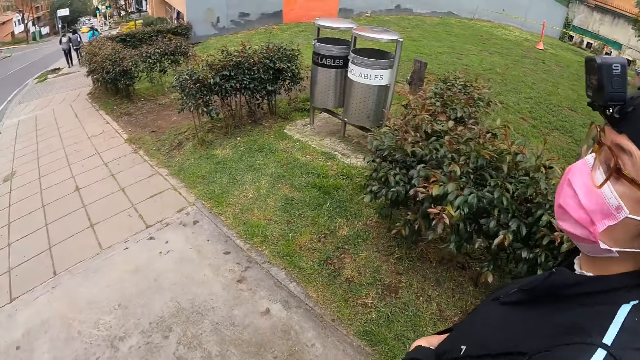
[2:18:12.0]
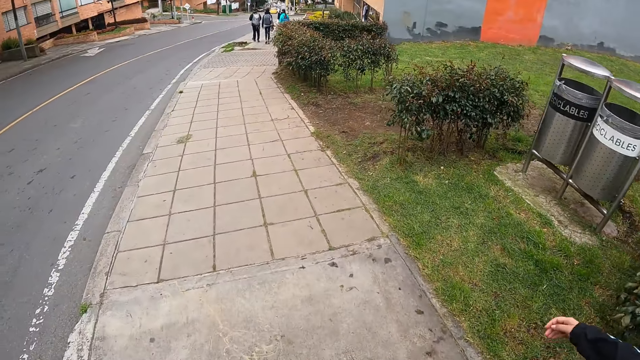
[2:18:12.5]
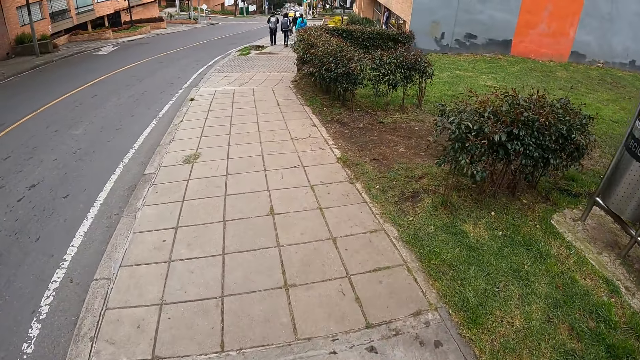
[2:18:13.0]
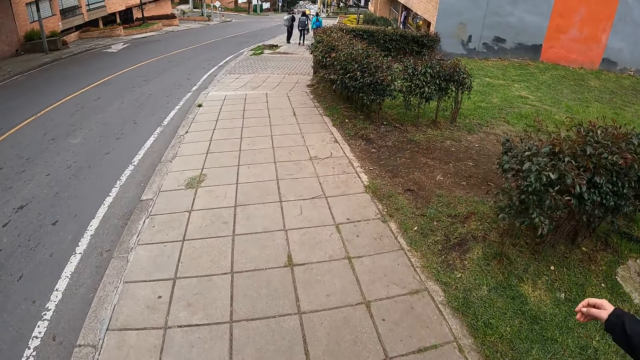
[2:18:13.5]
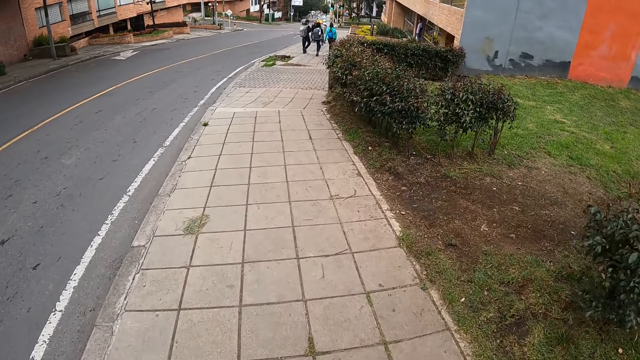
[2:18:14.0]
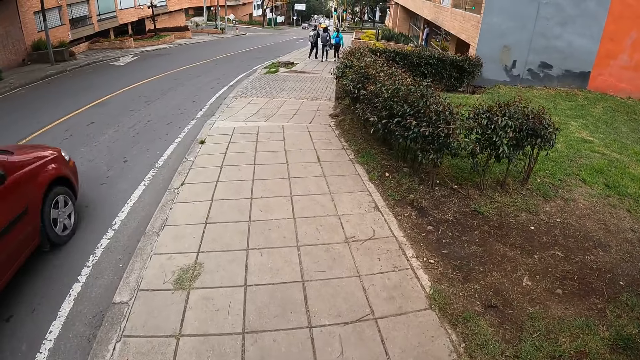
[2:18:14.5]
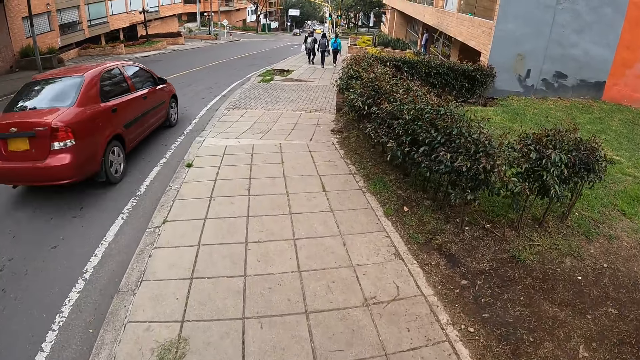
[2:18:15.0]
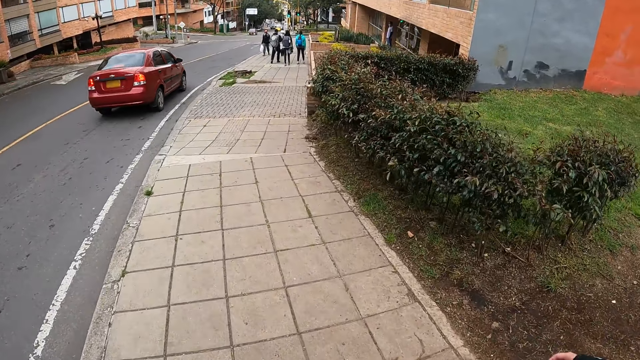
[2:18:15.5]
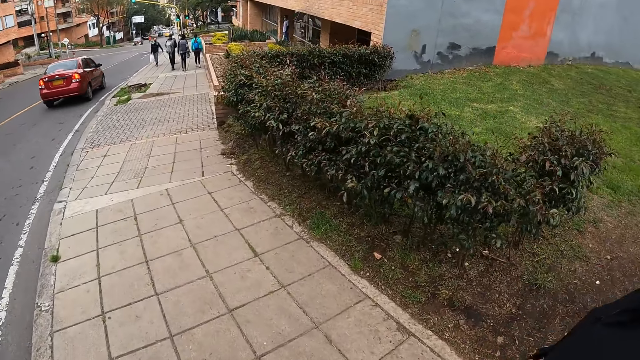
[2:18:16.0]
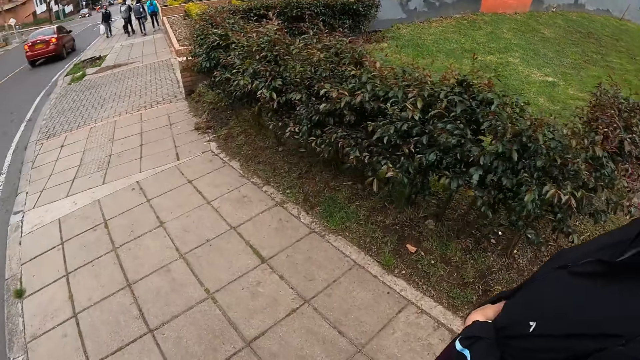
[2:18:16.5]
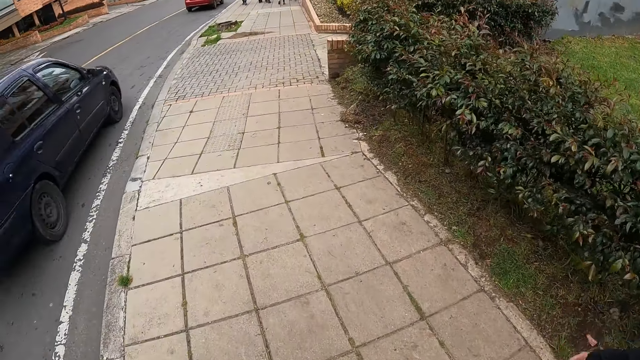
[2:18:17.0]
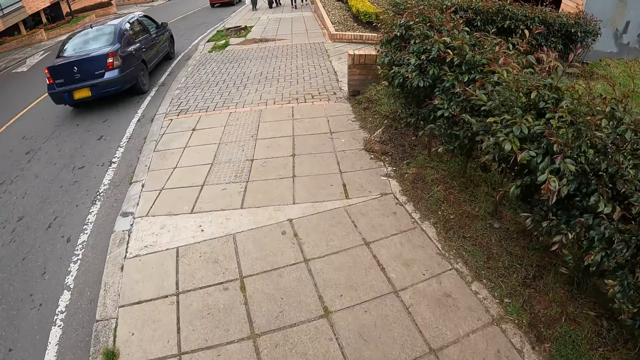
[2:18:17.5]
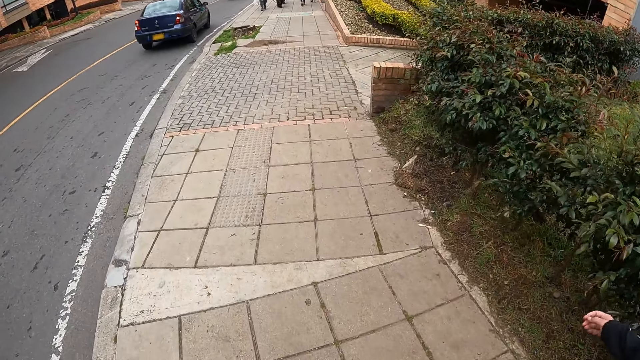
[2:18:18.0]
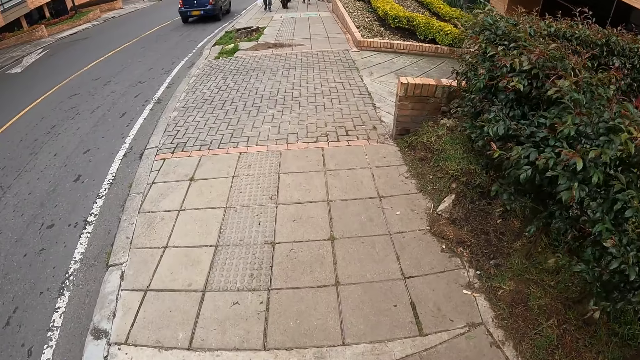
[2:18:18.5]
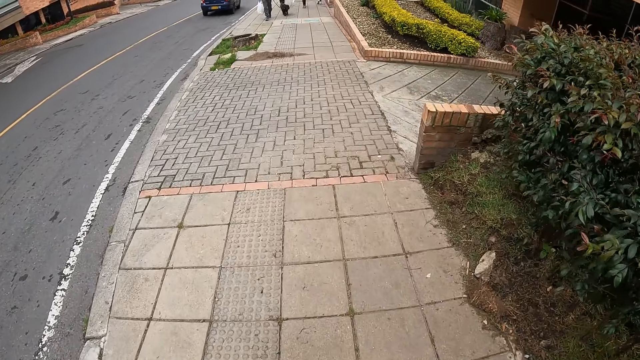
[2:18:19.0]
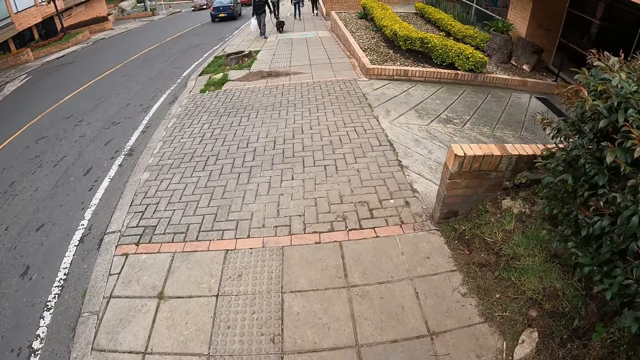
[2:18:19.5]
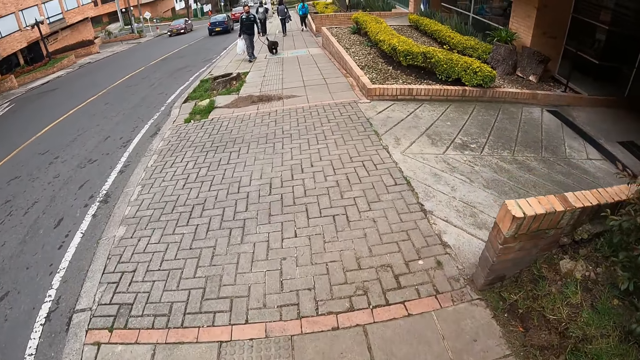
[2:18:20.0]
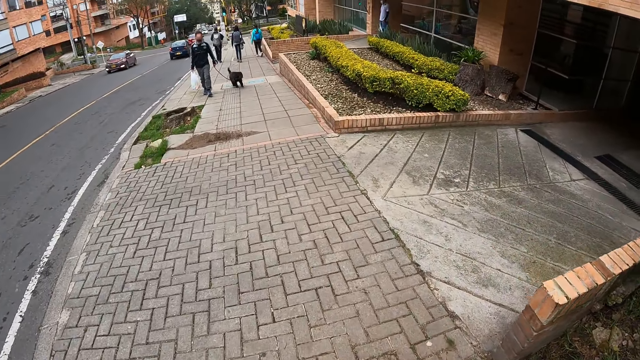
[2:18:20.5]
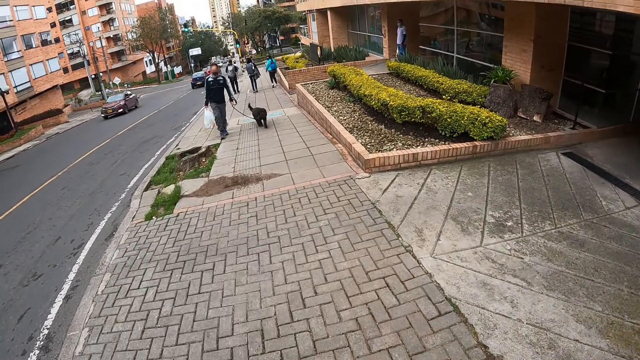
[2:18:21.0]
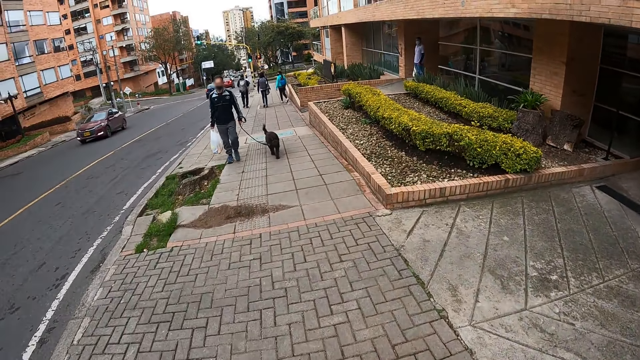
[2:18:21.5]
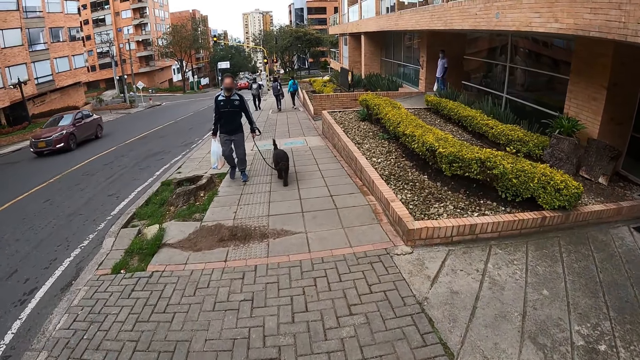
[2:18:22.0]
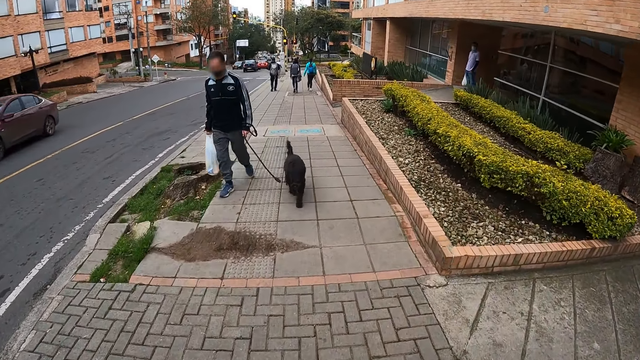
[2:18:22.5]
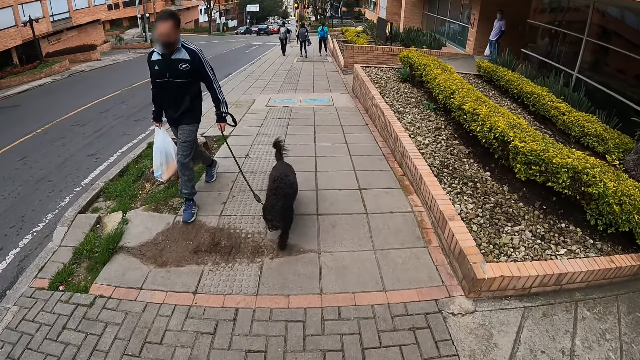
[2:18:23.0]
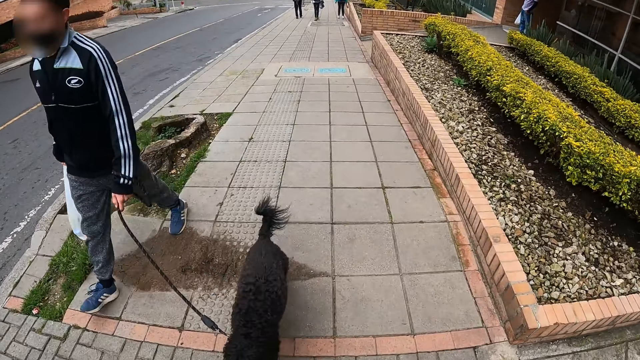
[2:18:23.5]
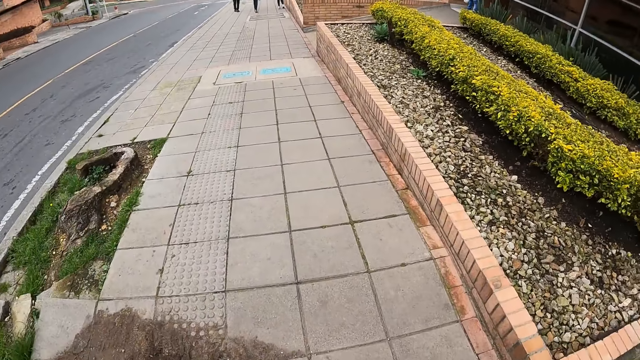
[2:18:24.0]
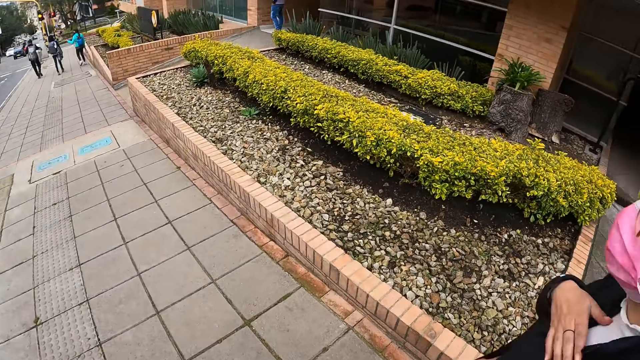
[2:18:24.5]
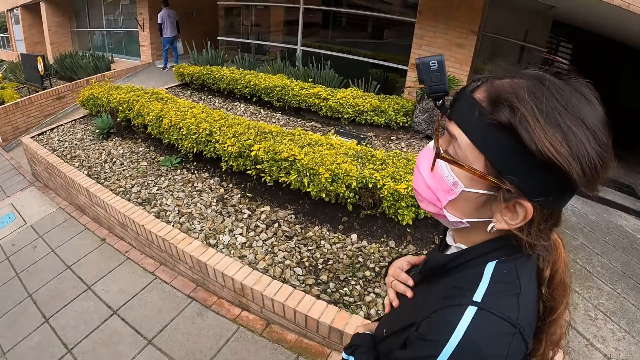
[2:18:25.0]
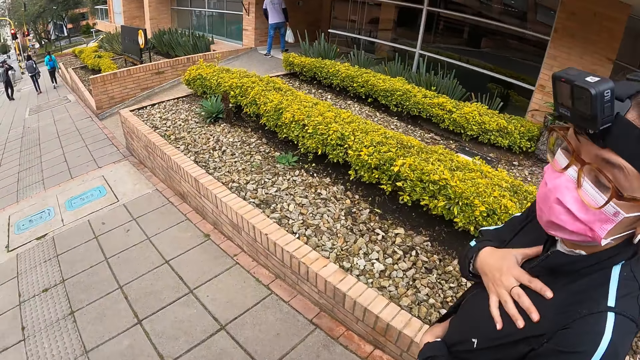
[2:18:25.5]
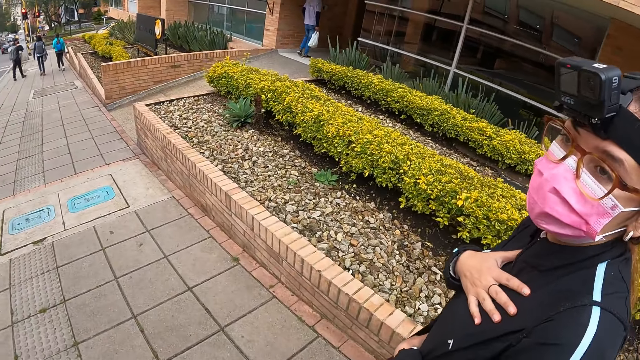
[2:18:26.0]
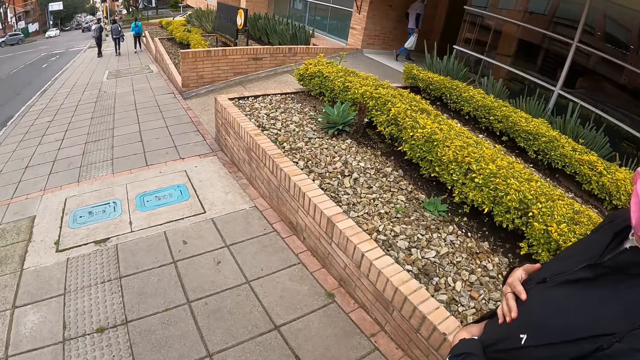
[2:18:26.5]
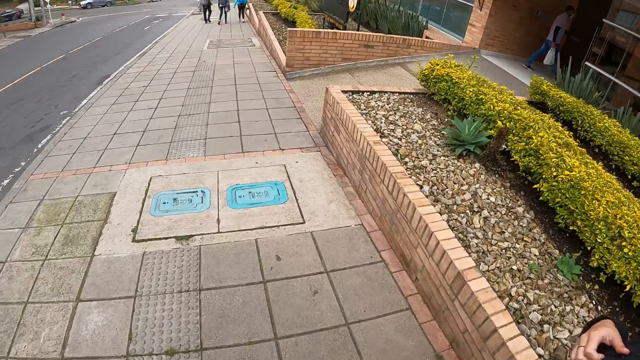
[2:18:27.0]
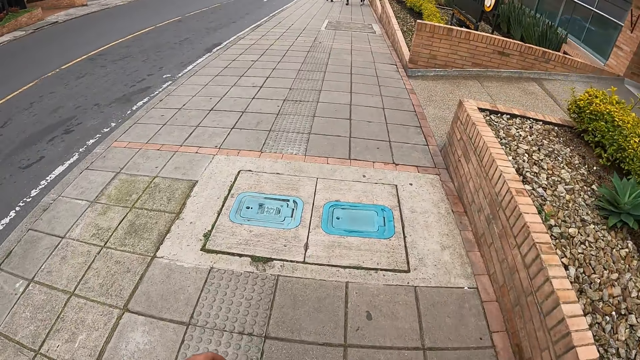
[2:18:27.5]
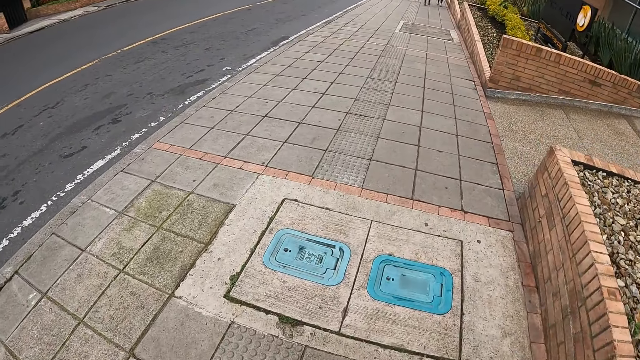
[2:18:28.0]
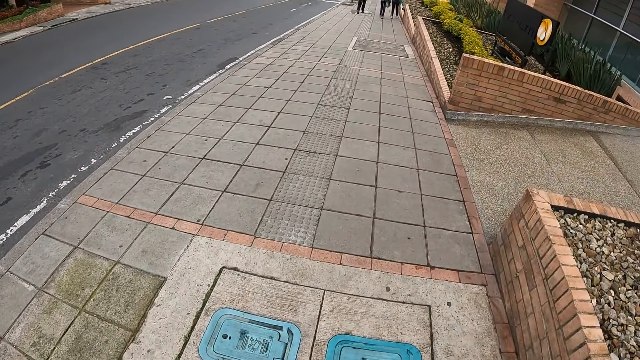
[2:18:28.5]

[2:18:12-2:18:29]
A red car drives past the camera wearer. A blue car drives past them. A red car drives past them. A man with a dog walks past them.

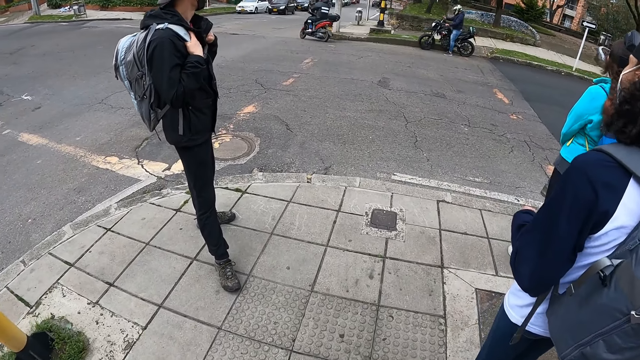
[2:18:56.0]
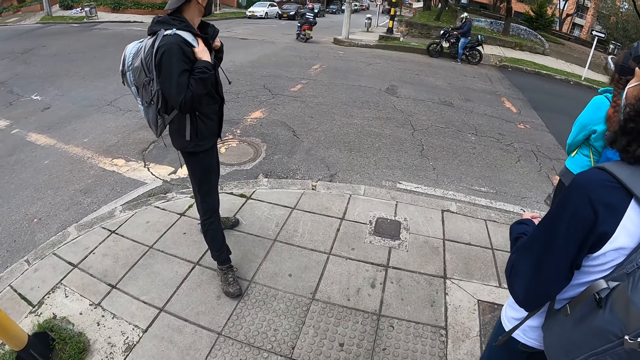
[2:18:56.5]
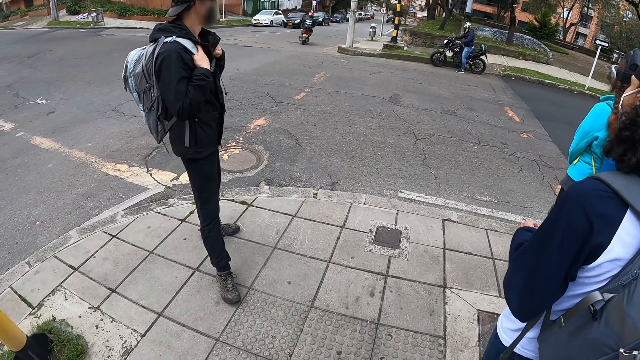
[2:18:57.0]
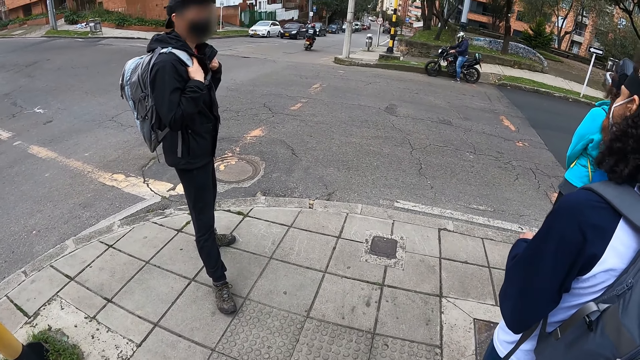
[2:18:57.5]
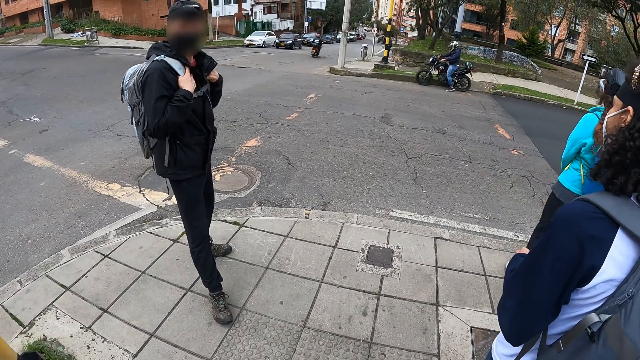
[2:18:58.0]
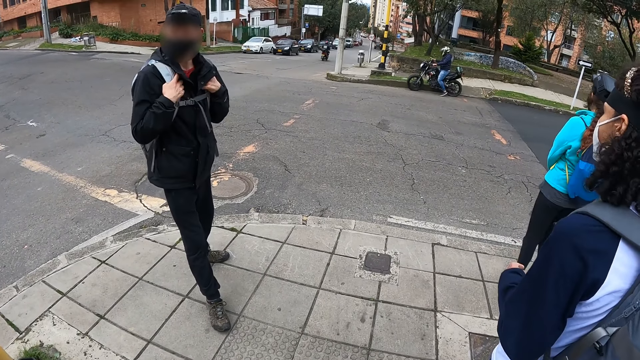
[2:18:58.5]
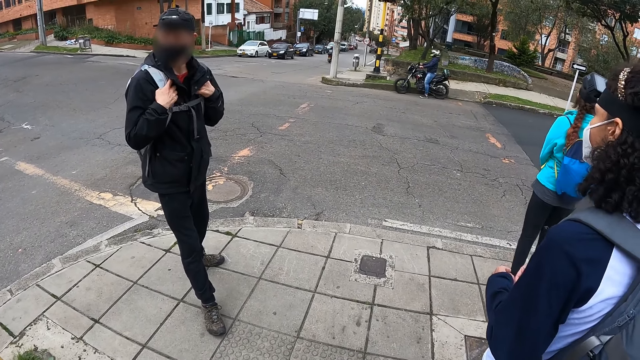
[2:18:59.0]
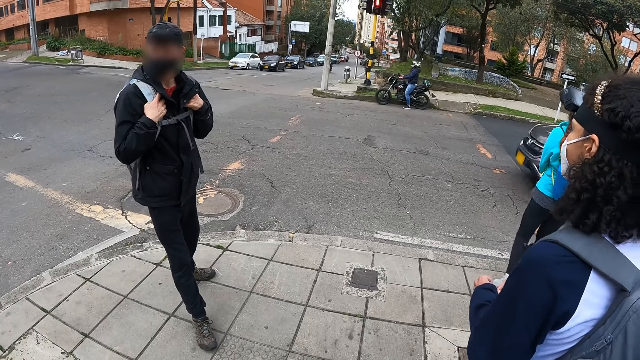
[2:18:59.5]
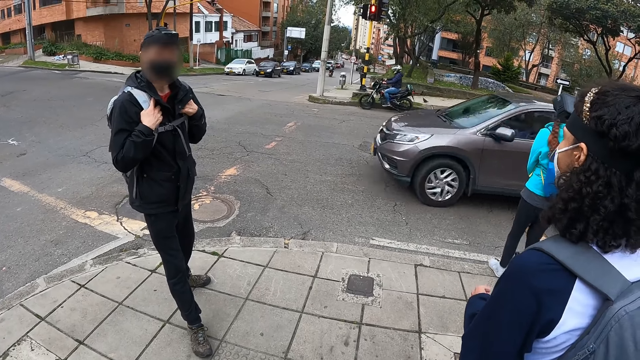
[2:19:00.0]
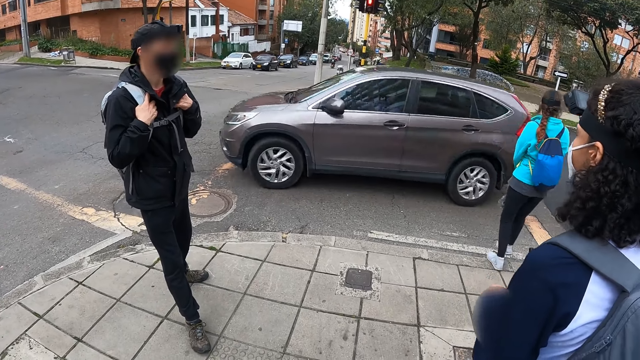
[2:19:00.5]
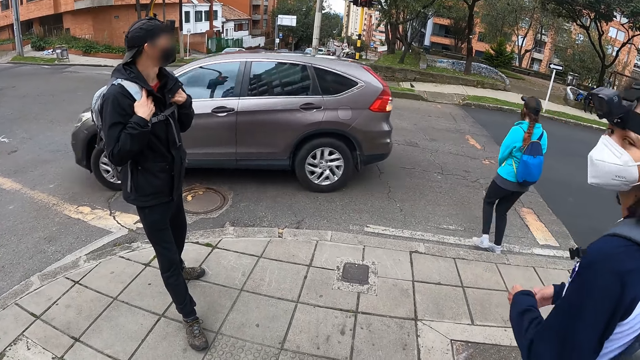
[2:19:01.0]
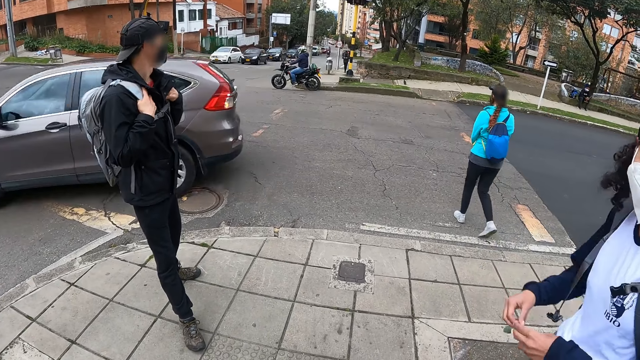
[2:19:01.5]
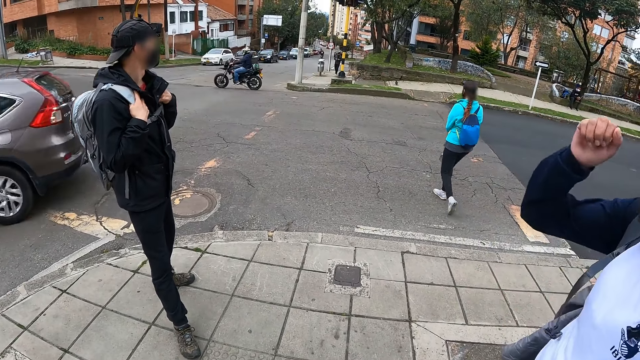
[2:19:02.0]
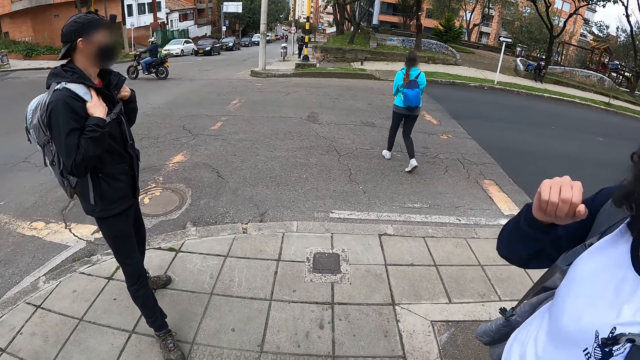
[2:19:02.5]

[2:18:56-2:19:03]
The camera wearer stands. A man interacts with the camera wearer. The man interacts with a woman.
